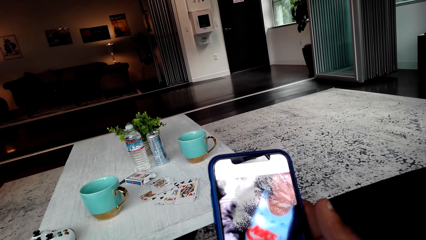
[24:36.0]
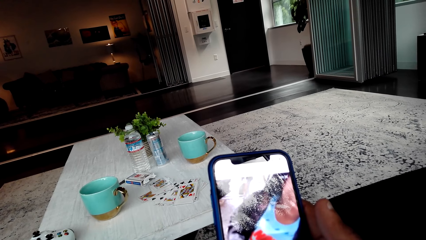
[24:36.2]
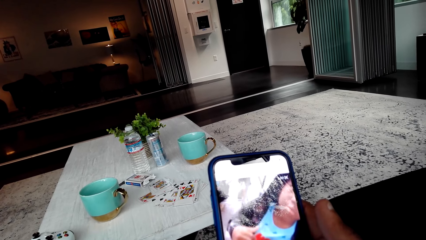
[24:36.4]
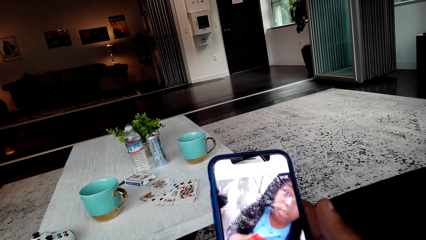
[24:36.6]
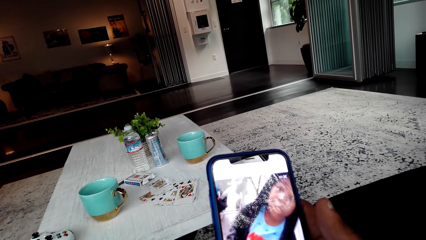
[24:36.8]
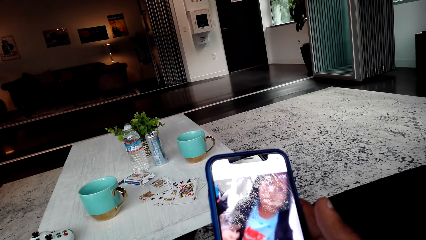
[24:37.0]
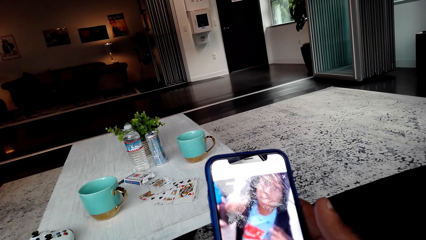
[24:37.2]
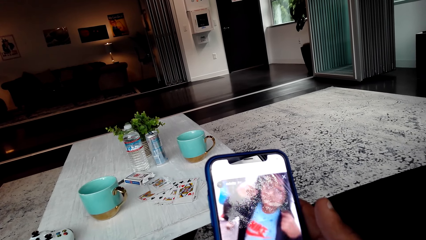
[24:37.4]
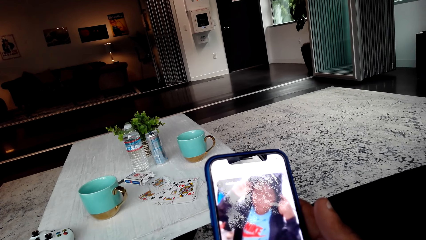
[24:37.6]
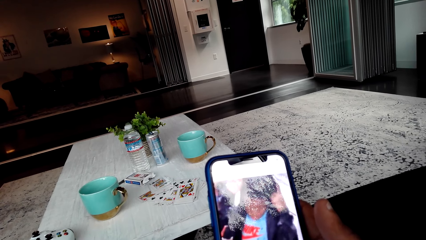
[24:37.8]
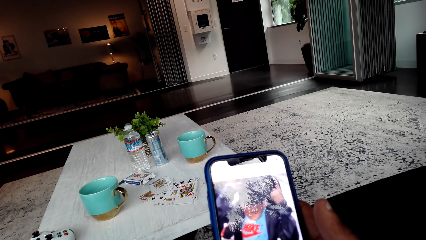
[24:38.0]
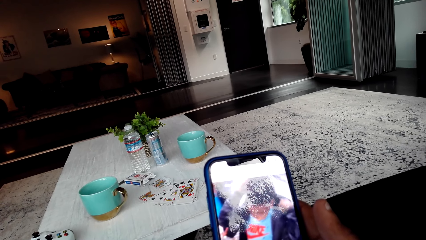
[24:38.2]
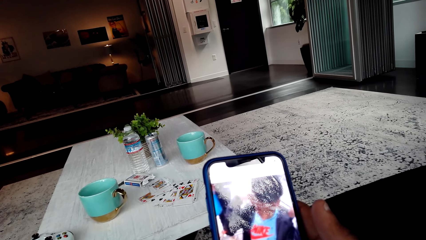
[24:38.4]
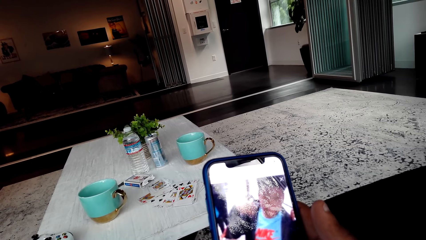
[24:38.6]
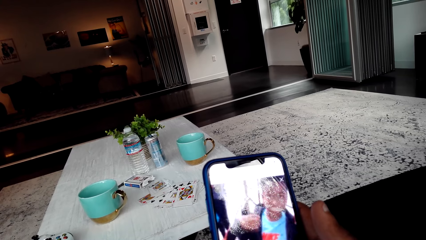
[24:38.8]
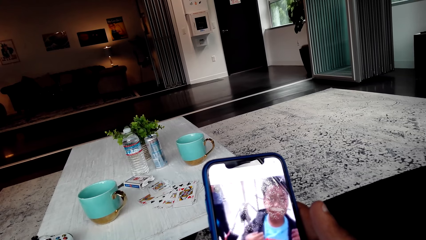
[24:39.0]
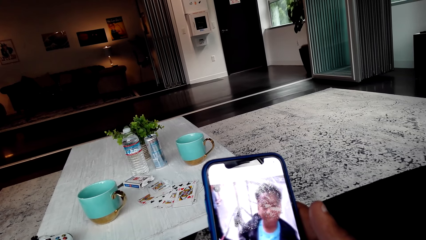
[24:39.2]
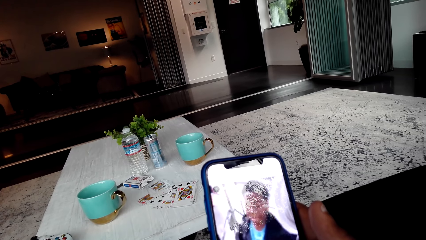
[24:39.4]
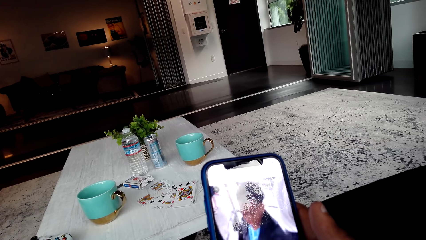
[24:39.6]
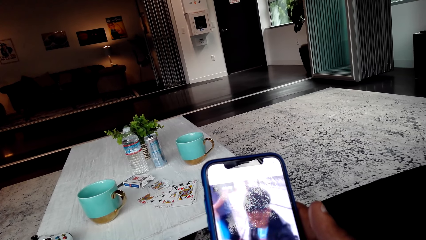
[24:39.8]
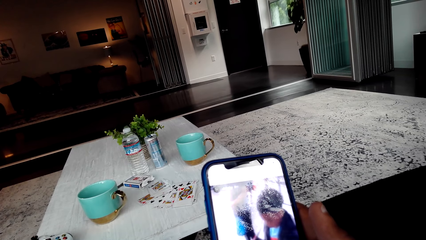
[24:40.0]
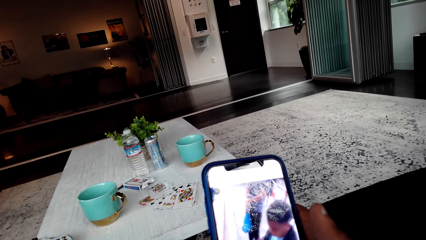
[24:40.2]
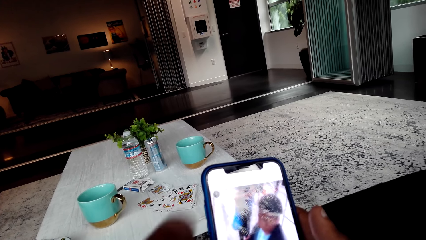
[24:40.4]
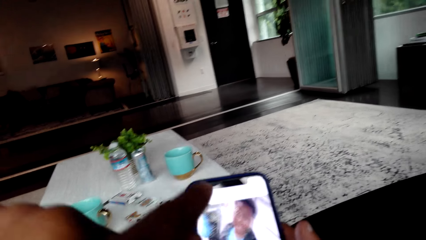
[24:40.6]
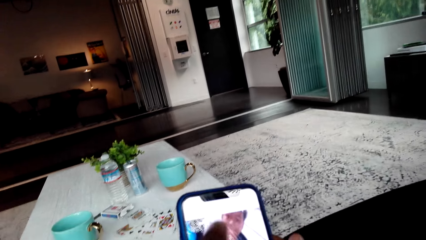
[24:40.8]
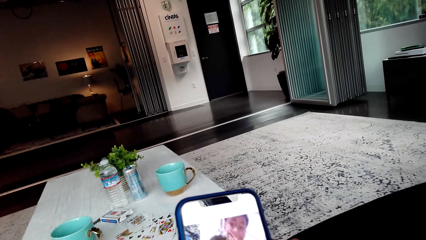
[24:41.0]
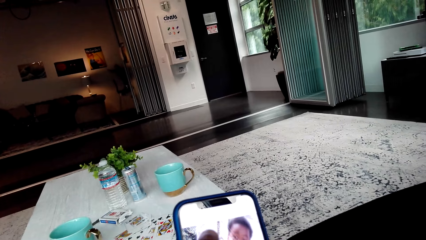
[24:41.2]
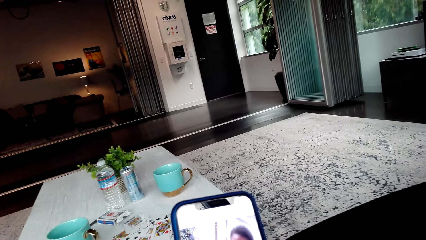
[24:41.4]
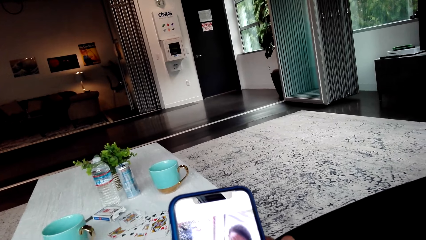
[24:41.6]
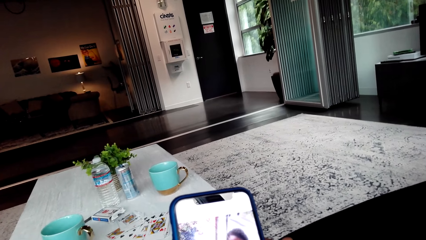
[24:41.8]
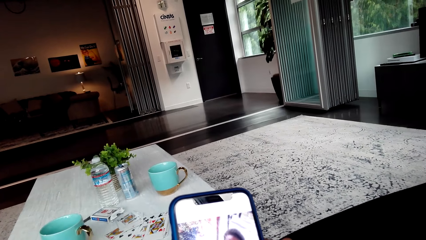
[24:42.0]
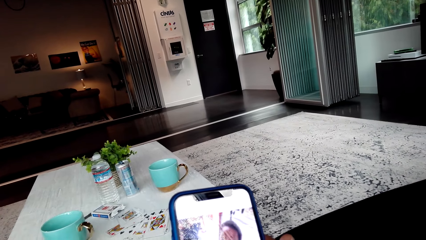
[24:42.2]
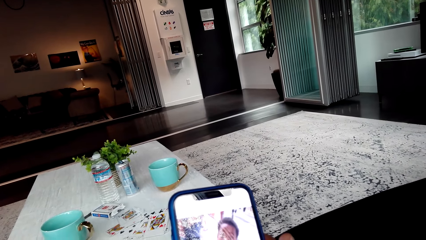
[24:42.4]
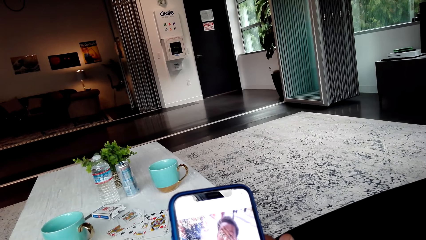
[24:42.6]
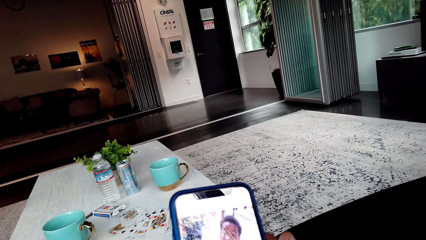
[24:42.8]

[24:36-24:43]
The camera wearer watches the videos on his phone.

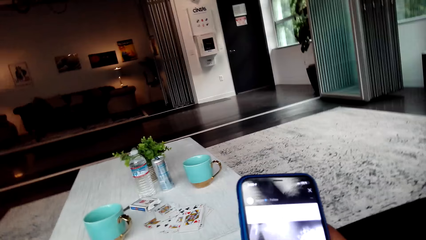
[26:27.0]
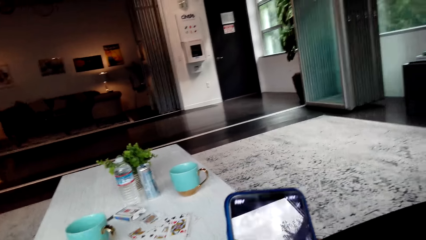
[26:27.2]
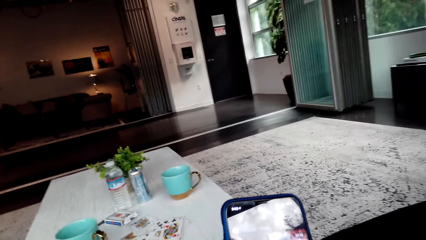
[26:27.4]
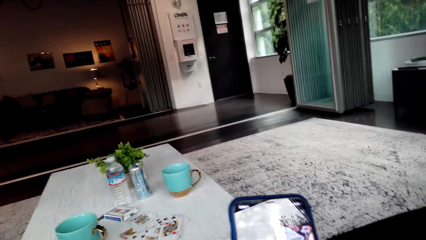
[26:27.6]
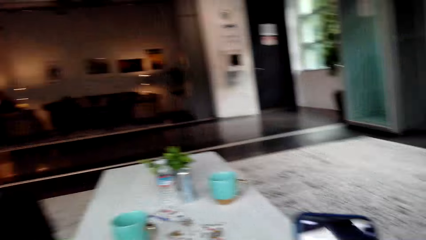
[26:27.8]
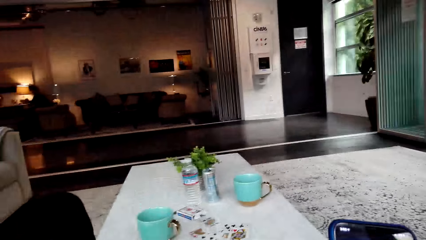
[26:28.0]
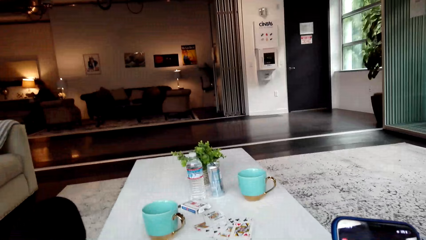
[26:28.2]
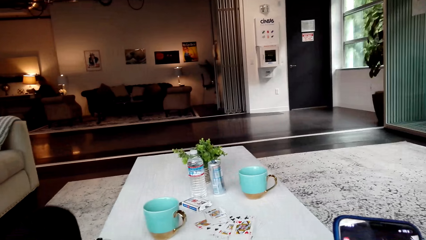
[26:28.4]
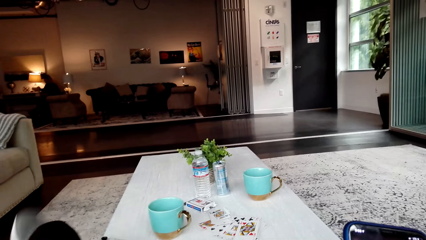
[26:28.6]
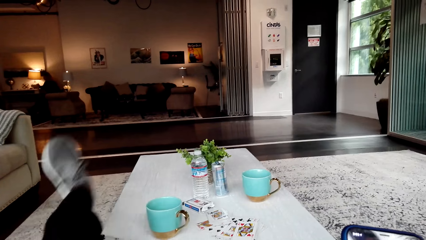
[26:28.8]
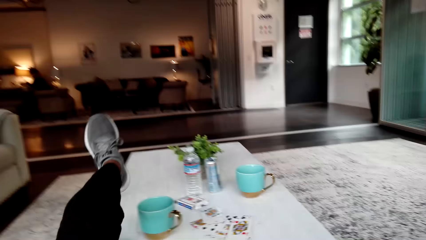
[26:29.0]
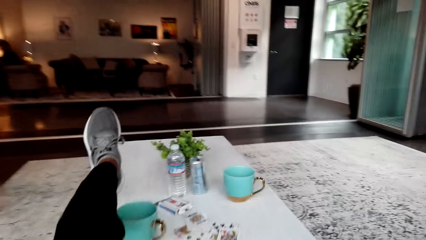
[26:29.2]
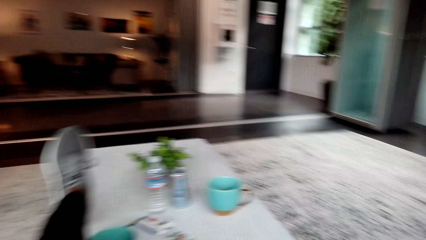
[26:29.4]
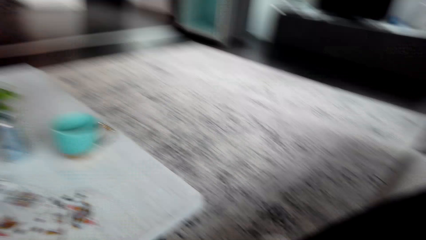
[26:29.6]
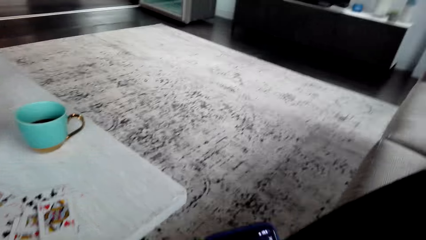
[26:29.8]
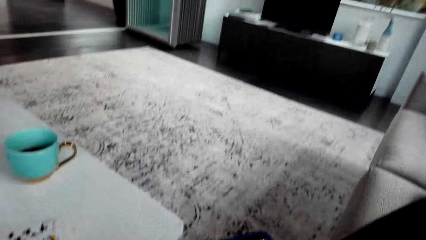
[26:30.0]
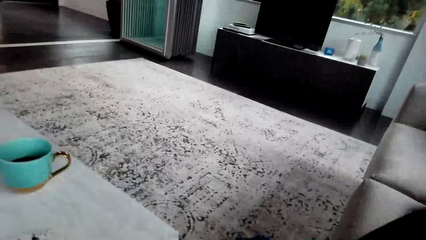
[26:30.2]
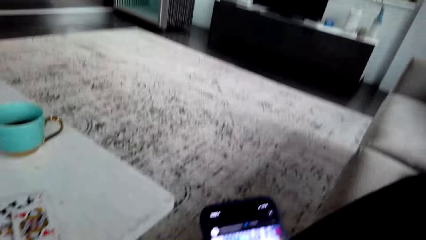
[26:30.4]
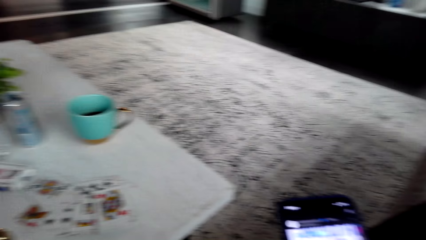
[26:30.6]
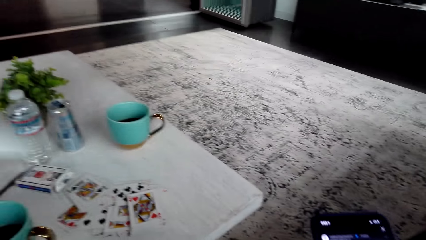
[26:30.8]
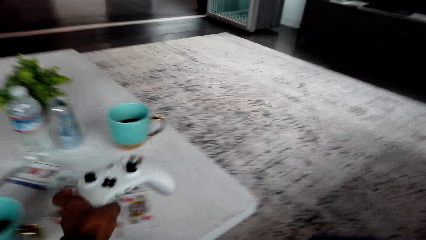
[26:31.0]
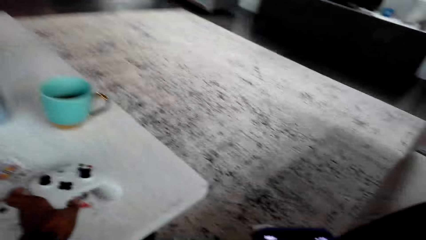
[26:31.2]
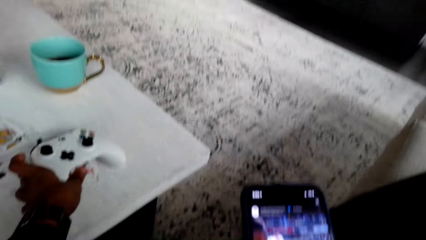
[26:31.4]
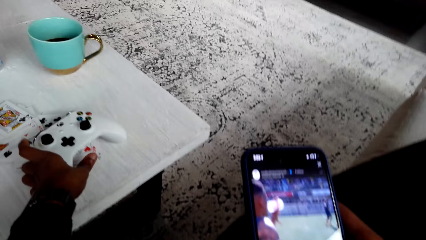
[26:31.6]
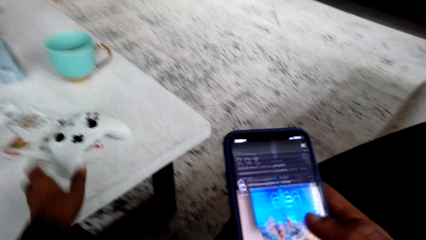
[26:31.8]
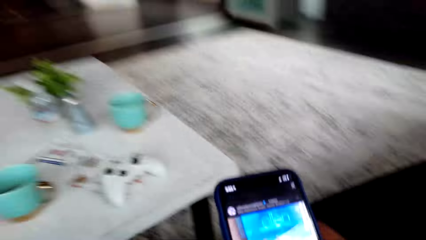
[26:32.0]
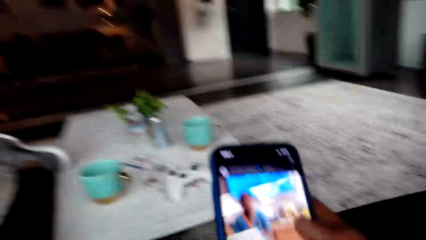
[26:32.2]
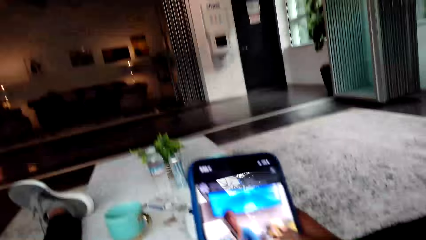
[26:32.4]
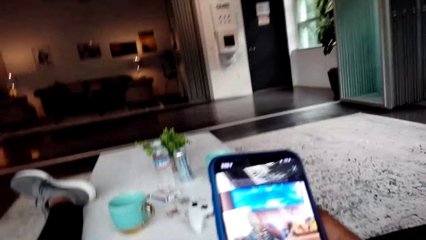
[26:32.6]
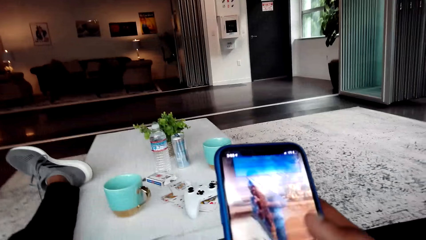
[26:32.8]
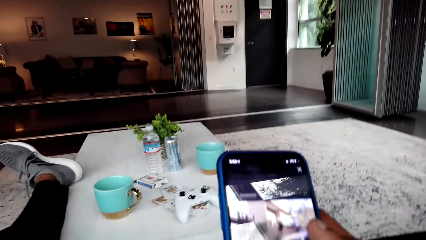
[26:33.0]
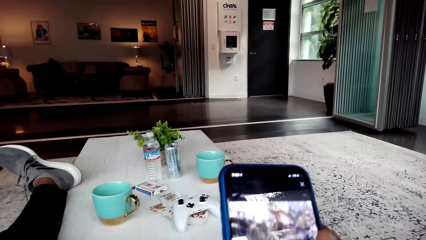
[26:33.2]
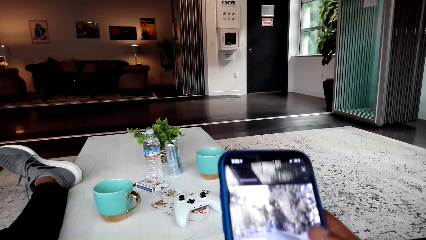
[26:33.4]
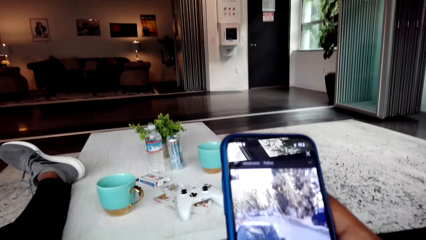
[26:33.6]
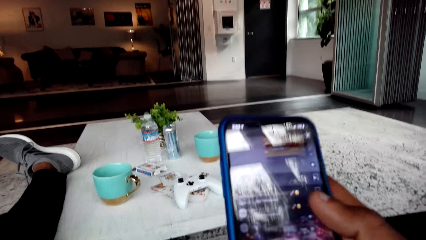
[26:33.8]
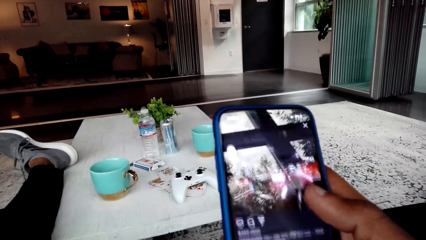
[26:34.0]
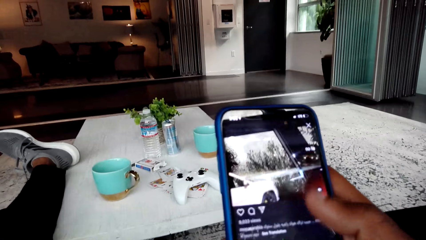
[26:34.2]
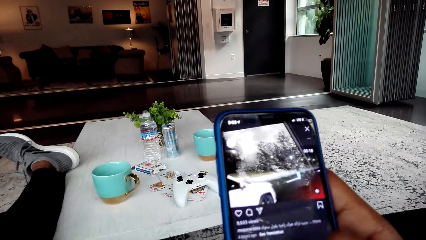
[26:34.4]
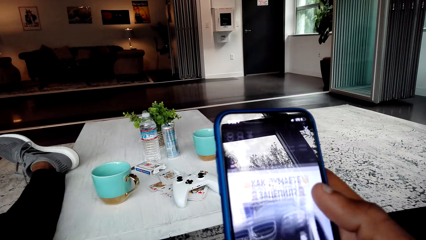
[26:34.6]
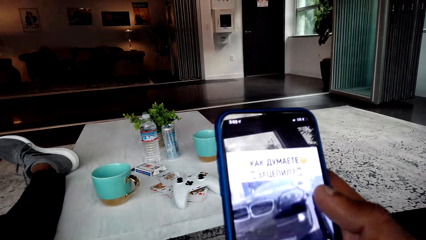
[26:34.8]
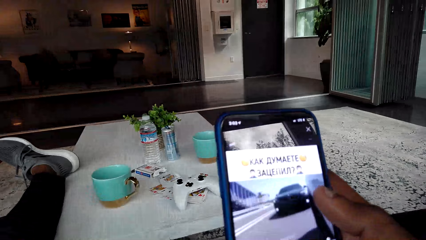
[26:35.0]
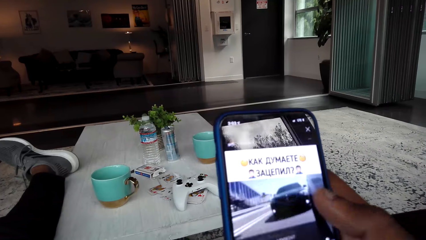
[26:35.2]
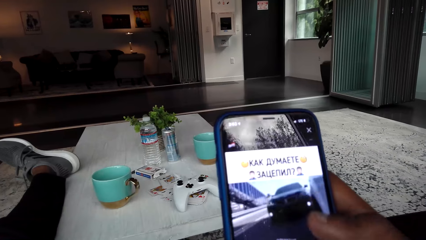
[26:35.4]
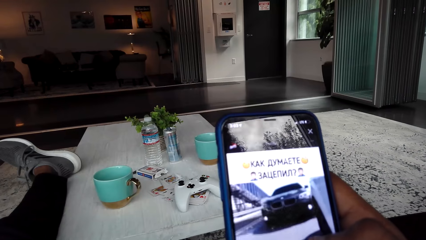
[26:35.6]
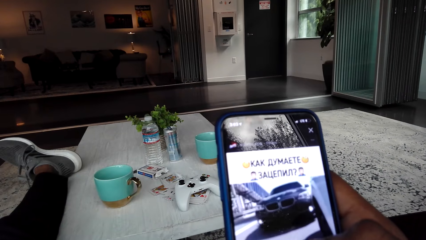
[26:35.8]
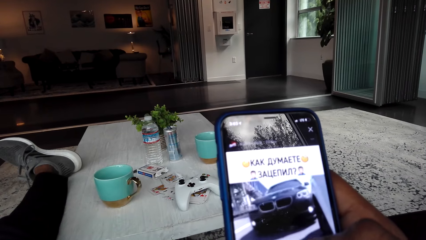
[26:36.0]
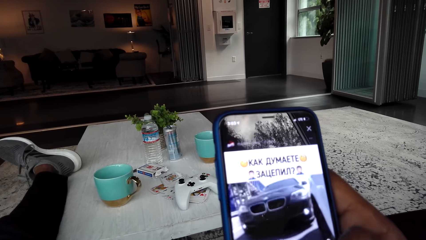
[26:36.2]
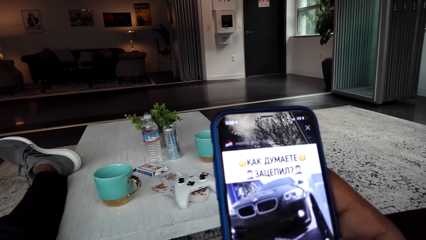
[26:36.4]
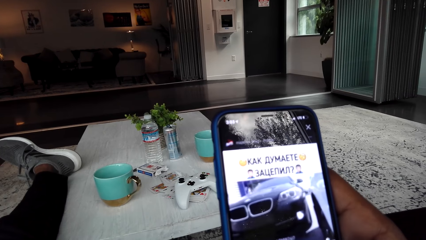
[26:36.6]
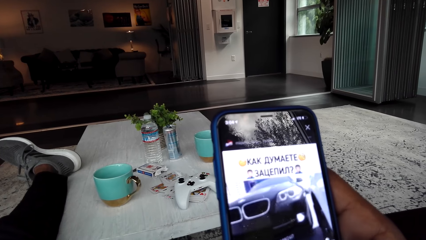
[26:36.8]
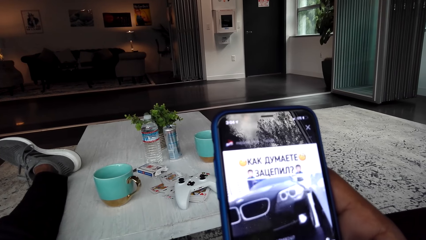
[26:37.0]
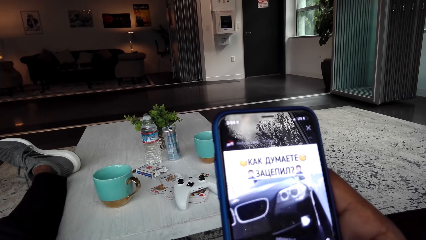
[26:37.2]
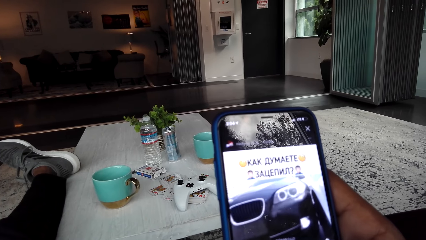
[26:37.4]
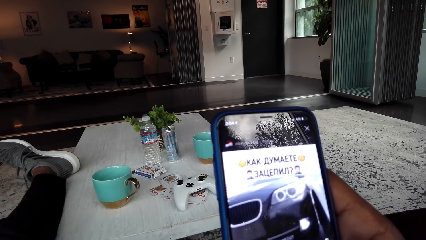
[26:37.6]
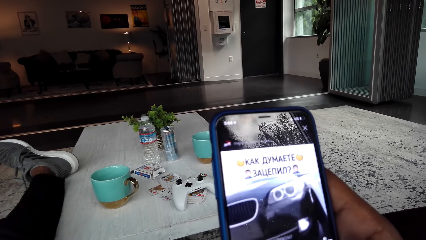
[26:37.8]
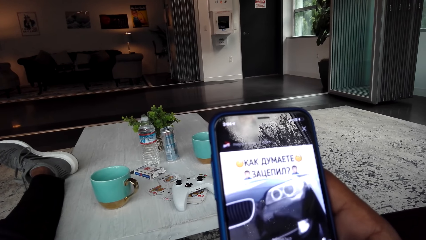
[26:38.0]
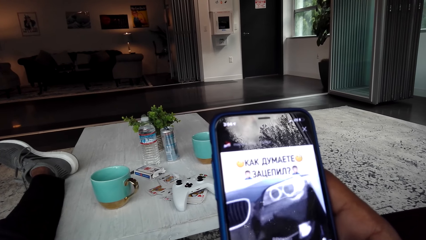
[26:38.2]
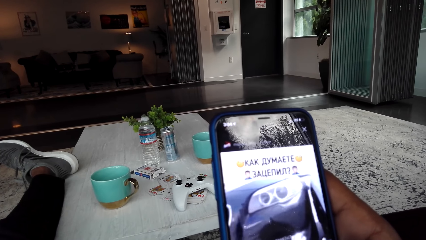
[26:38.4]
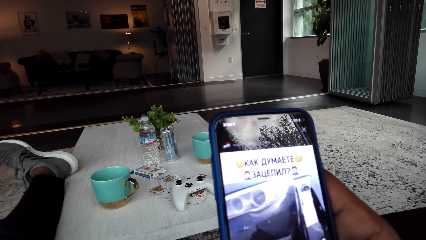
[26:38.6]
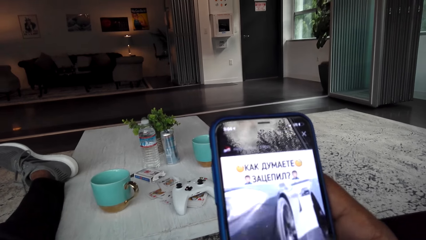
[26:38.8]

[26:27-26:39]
The camera wearer puts the left leg on the table. They put the game pad on the table. They browse on the phone.
